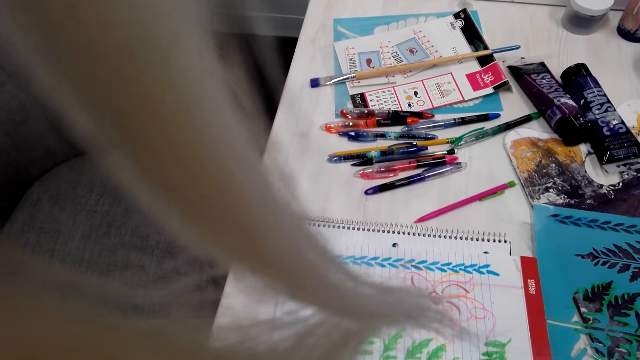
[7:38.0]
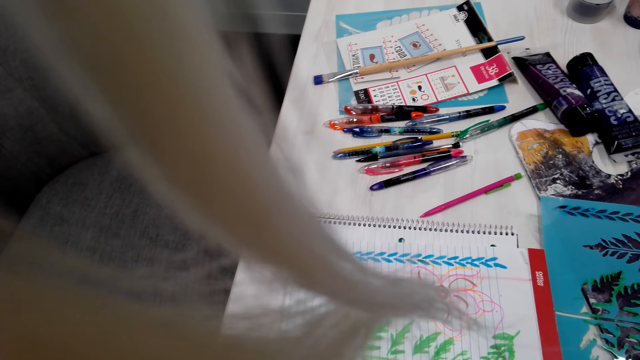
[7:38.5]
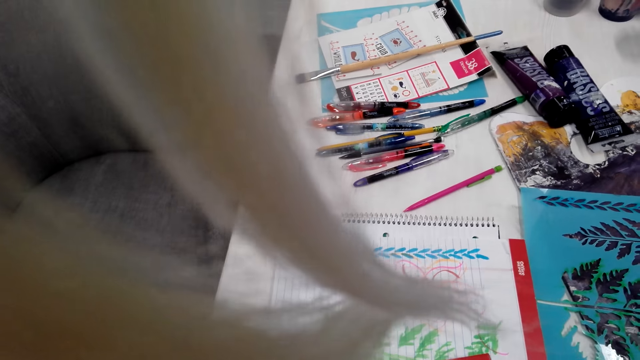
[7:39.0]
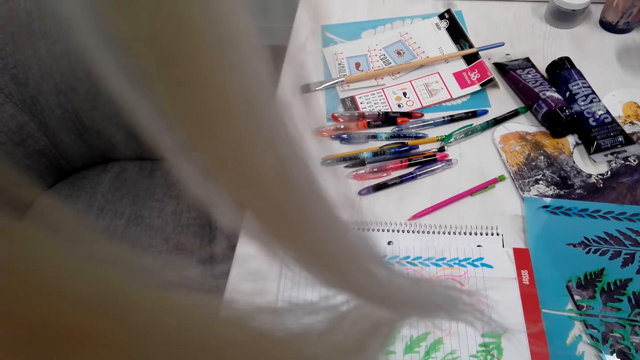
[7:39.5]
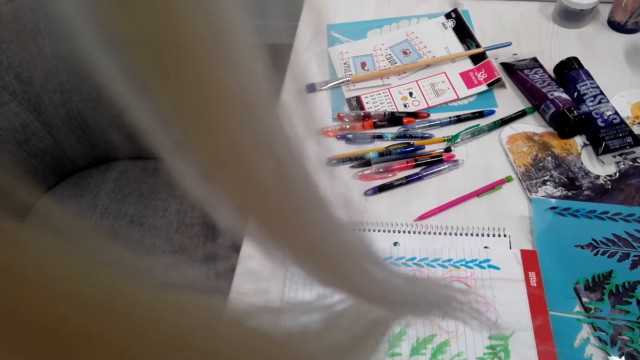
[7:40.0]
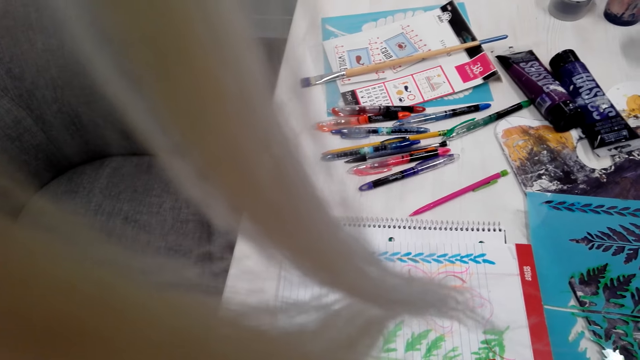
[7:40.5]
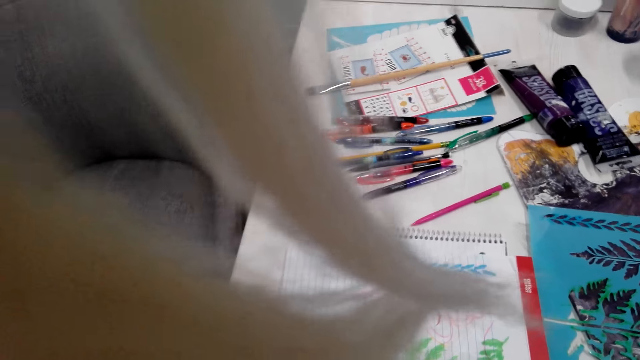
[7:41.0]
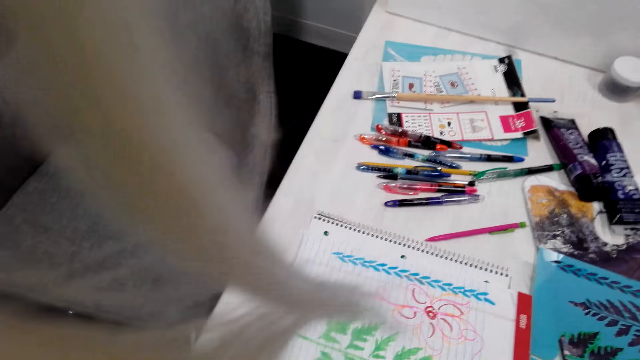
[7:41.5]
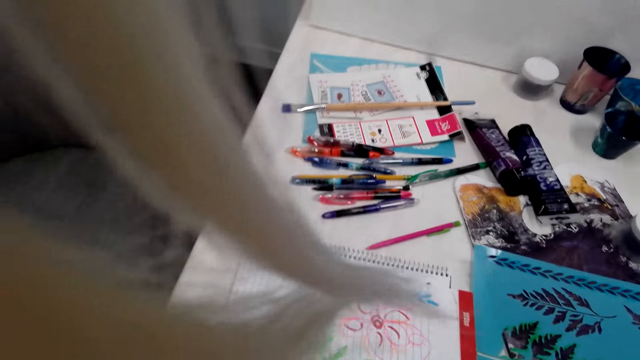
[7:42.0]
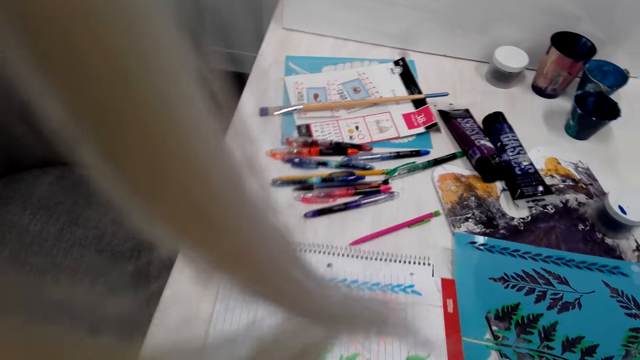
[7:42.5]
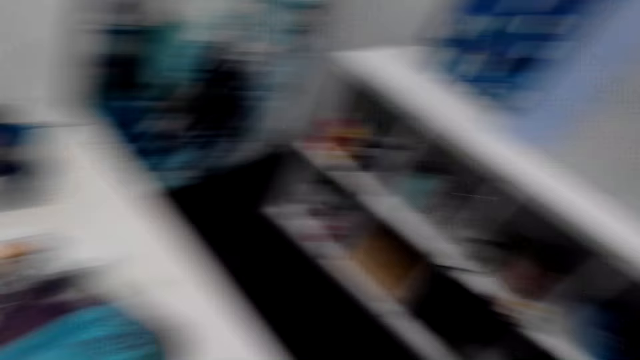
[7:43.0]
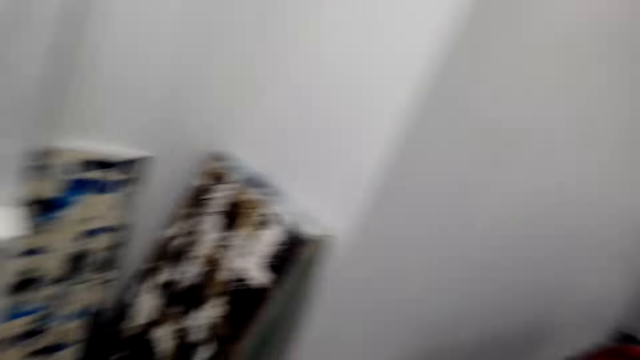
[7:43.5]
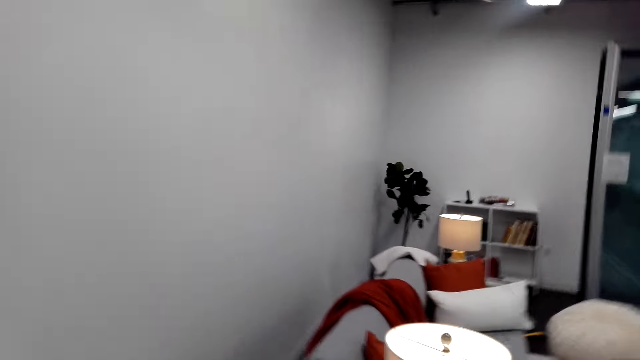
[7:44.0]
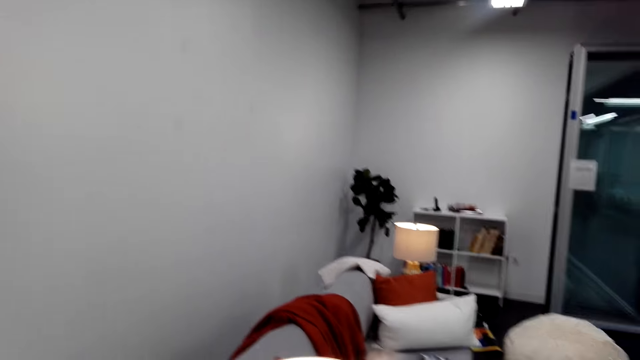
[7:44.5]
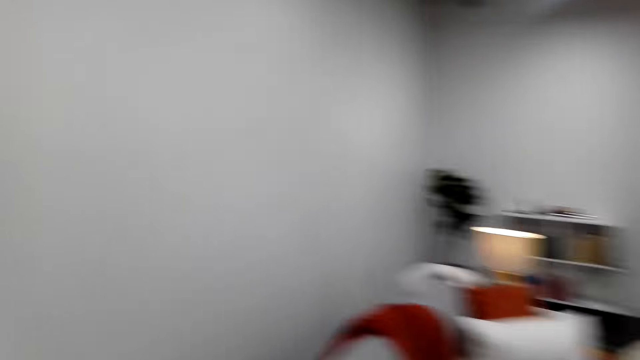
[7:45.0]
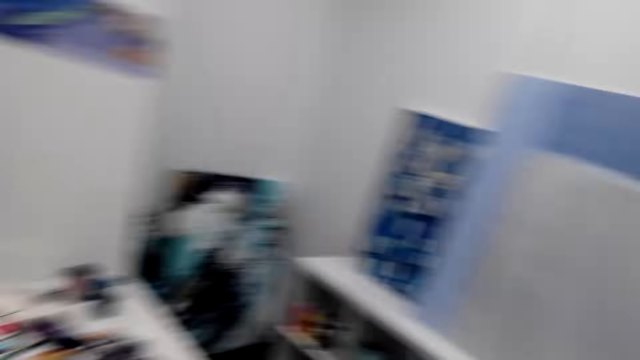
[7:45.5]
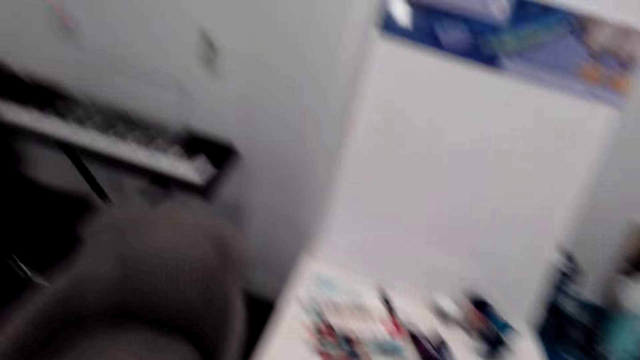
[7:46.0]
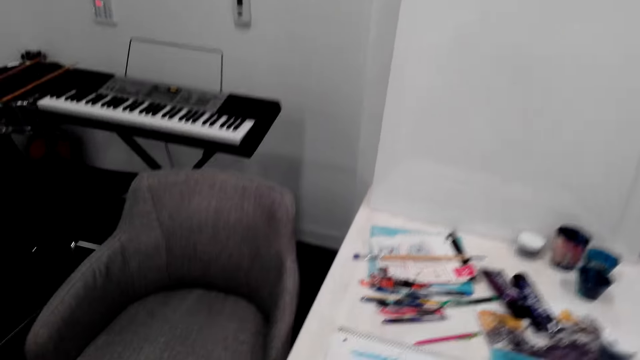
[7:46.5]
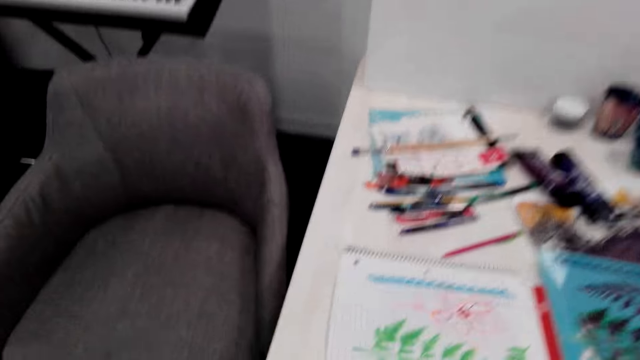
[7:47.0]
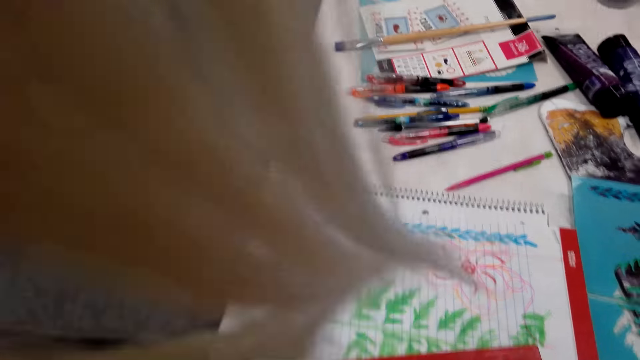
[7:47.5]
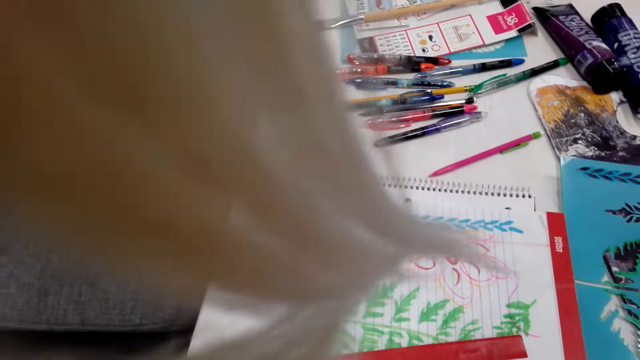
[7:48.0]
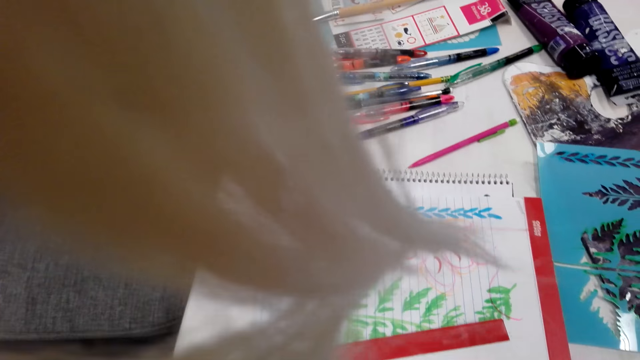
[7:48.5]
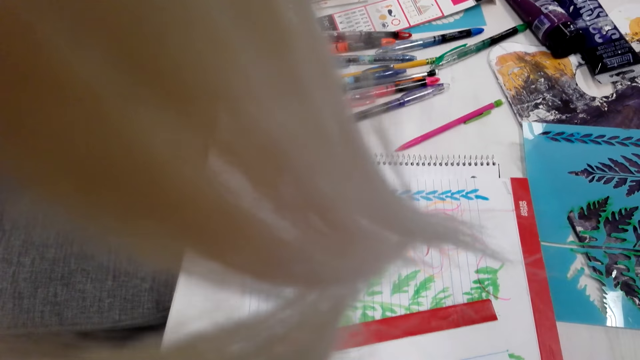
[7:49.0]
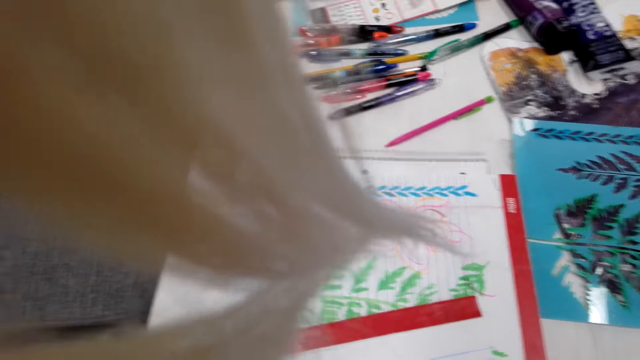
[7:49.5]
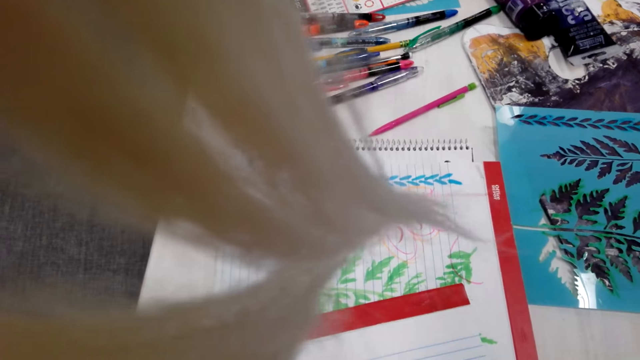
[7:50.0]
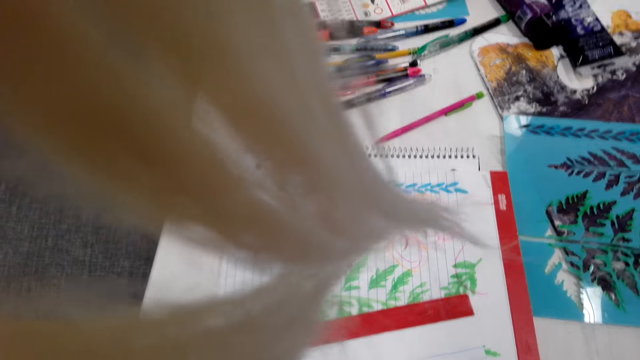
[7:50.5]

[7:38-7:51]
The camera wearer looks around. They walk around. They record the measurement on the book.

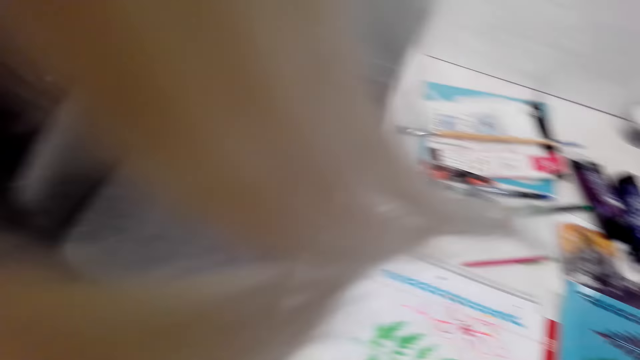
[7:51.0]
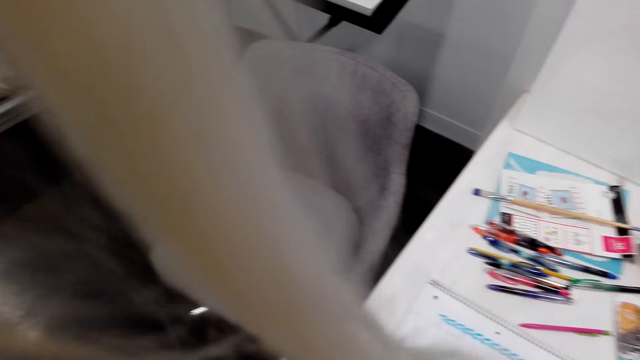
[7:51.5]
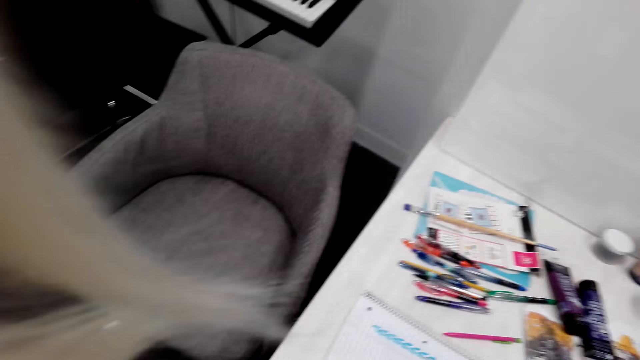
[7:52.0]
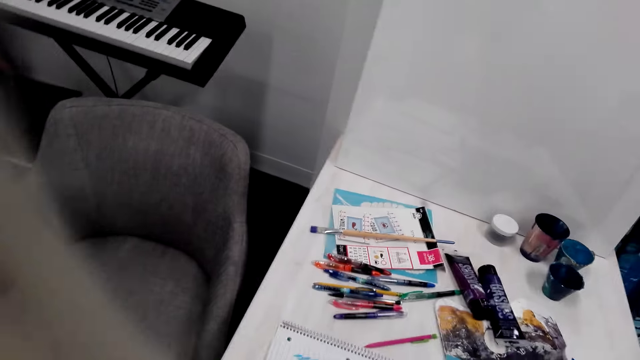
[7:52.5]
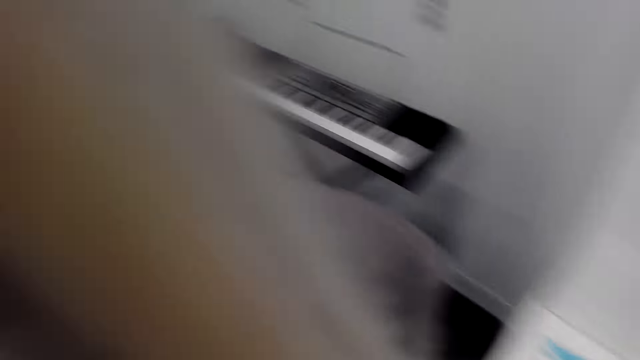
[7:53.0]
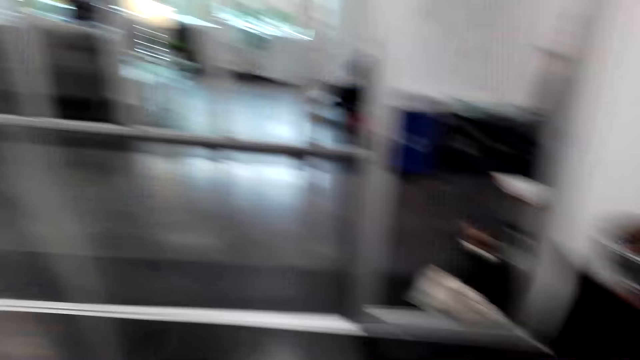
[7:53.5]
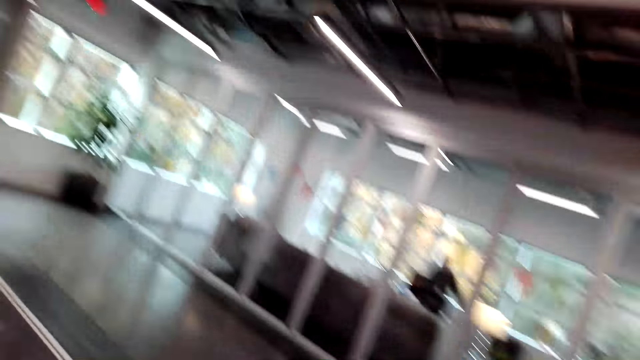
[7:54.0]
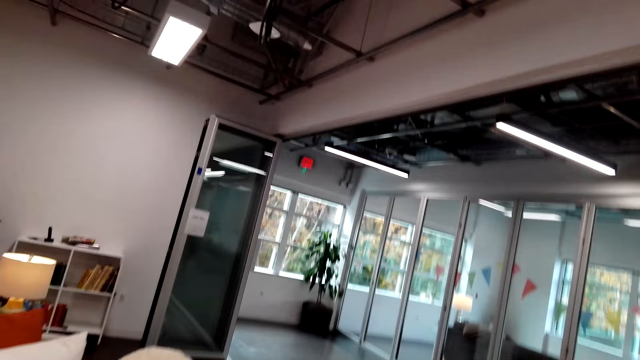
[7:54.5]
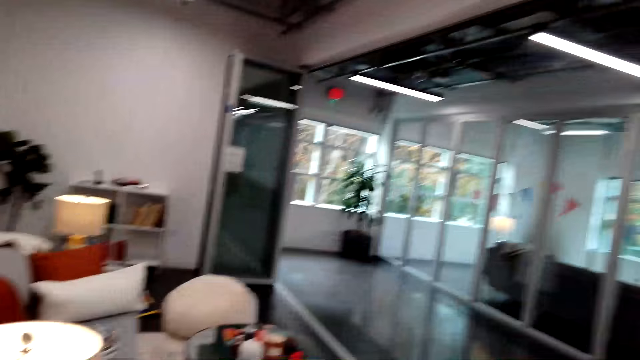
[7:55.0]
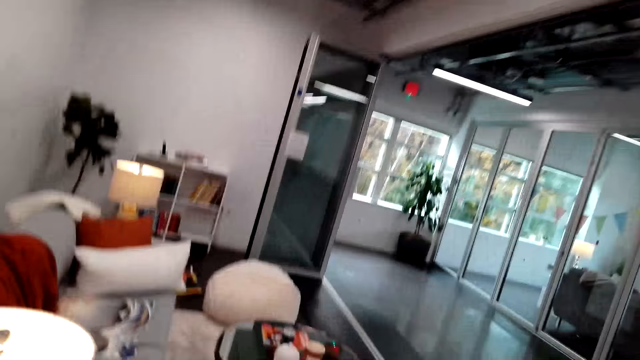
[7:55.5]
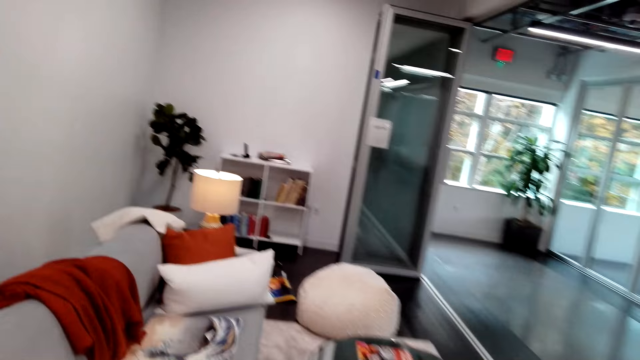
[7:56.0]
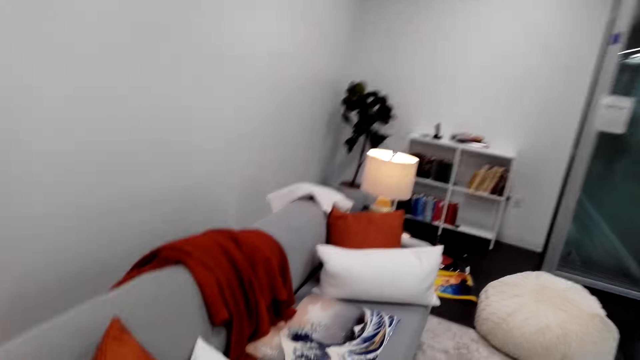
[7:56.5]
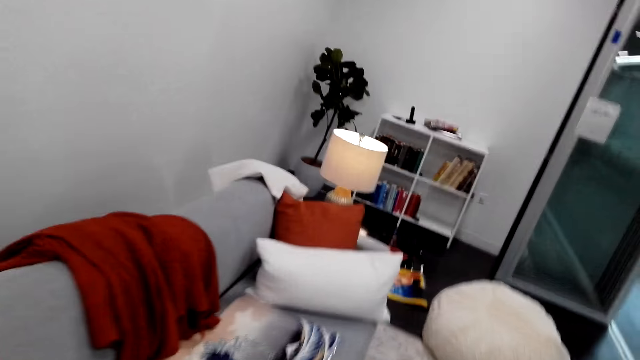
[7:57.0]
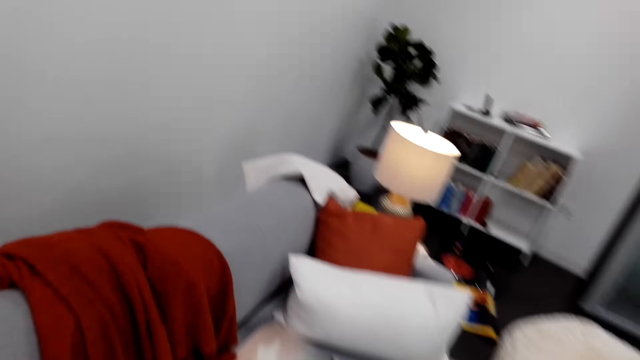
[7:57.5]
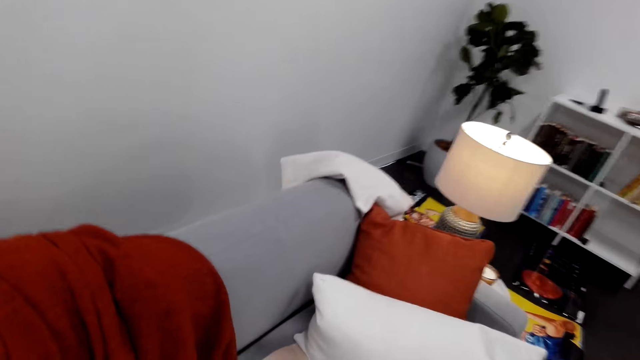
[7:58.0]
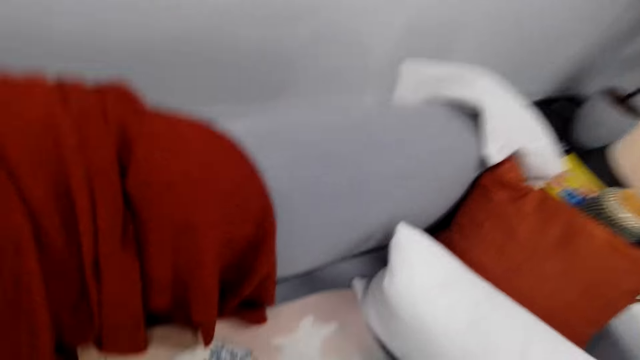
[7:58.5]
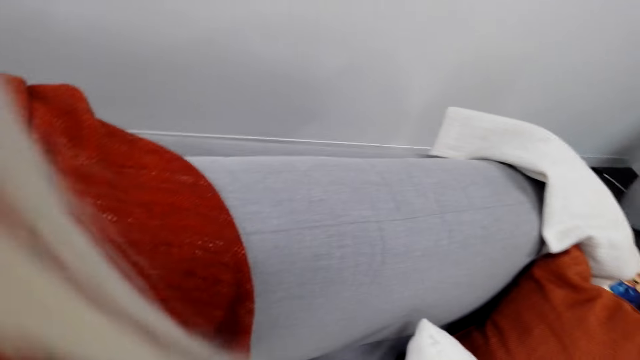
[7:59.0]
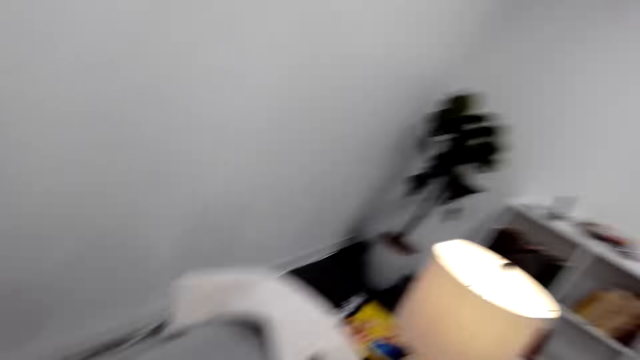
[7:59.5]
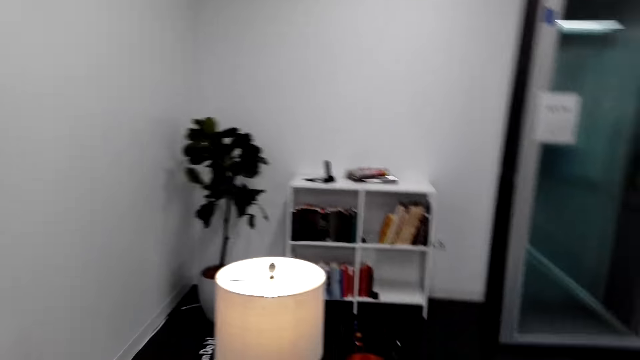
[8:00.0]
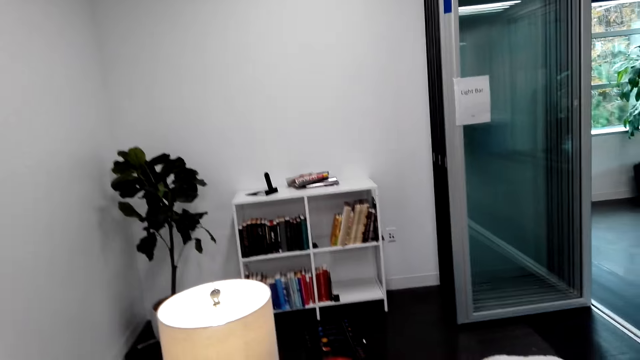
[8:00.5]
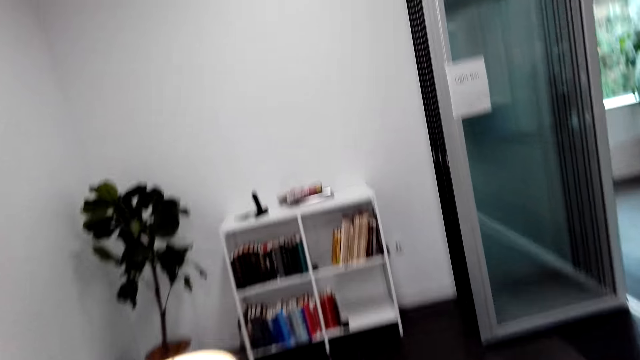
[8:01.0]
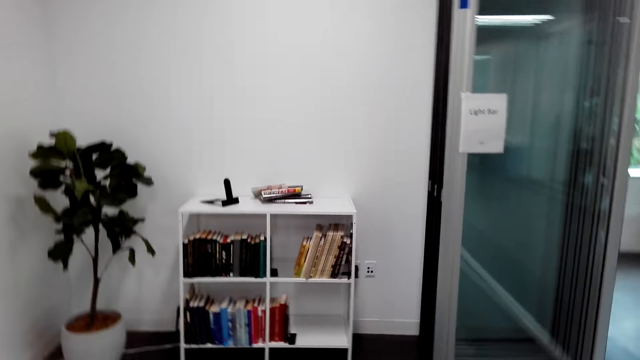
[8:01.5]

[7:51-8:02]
The camera wearer walks. They grab a picture from the couch.
